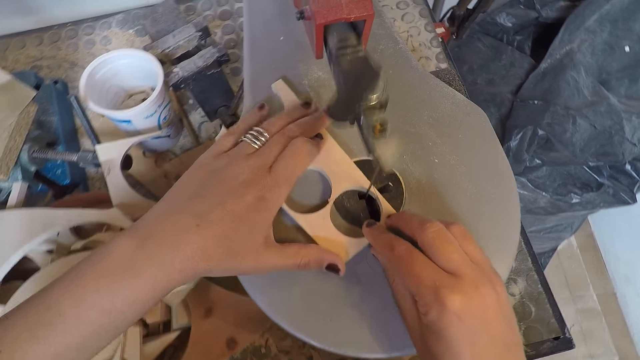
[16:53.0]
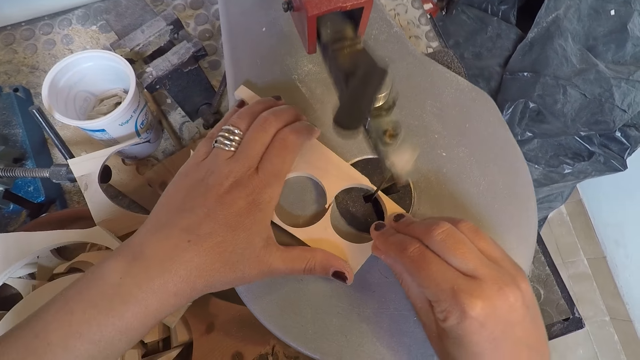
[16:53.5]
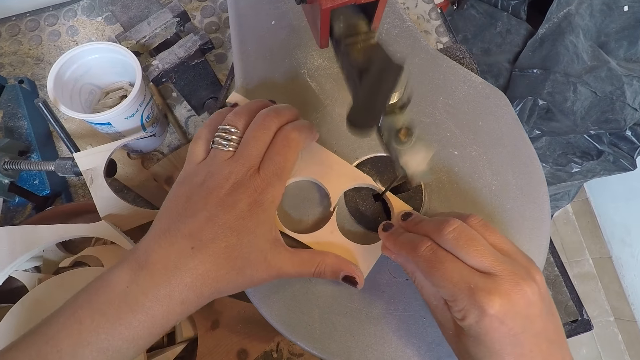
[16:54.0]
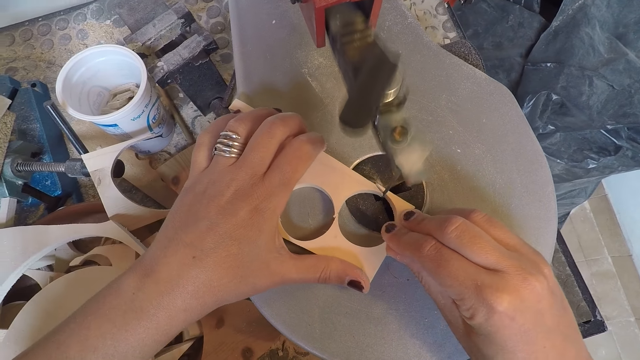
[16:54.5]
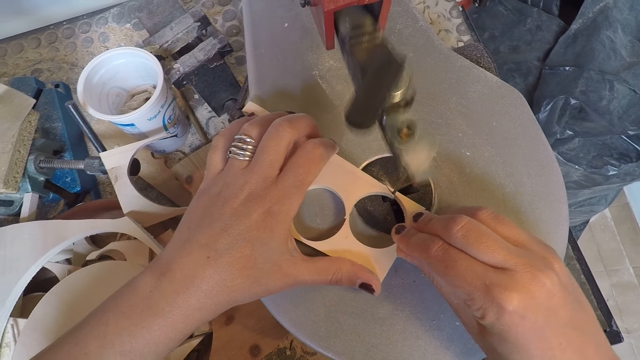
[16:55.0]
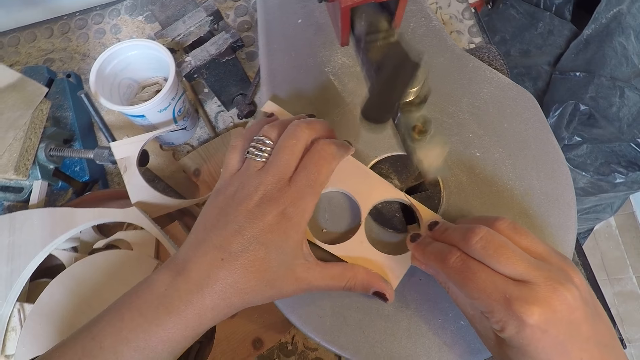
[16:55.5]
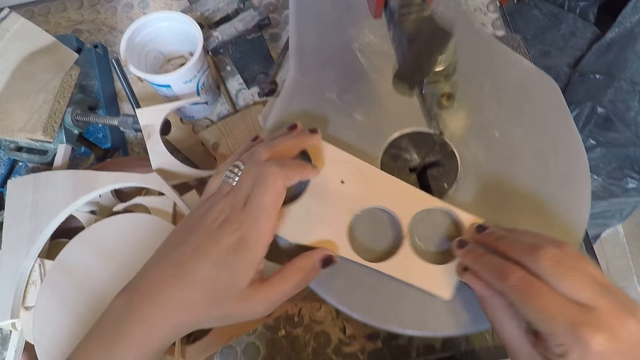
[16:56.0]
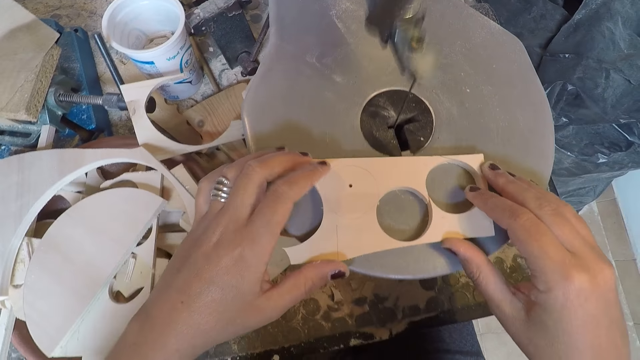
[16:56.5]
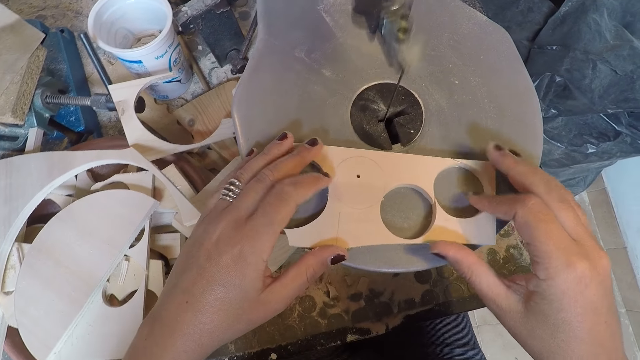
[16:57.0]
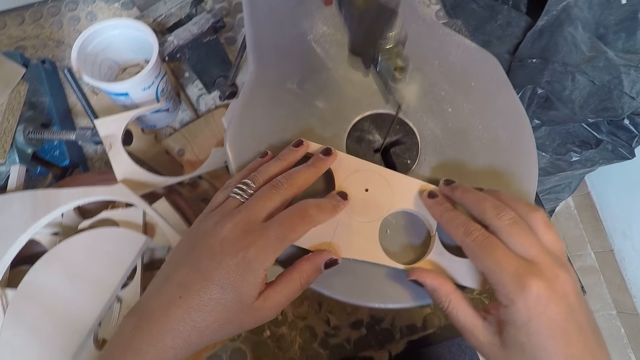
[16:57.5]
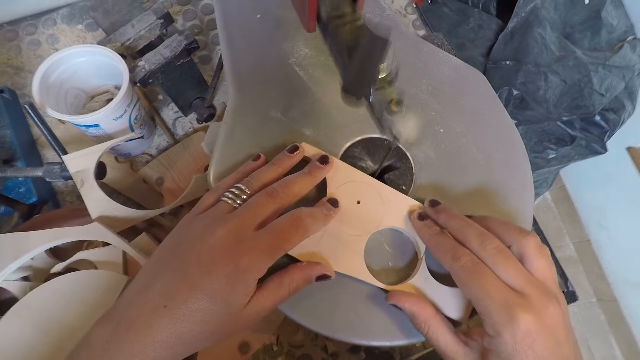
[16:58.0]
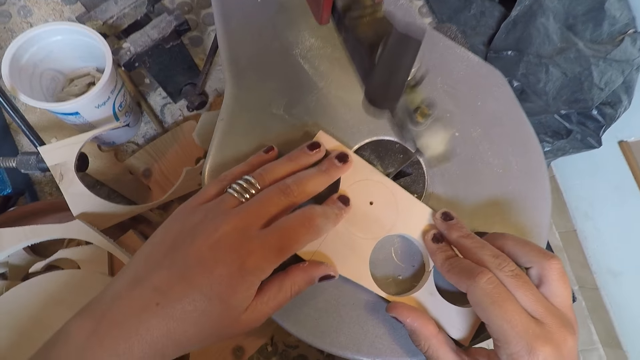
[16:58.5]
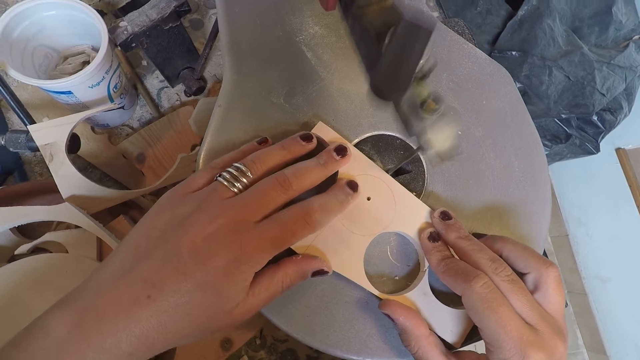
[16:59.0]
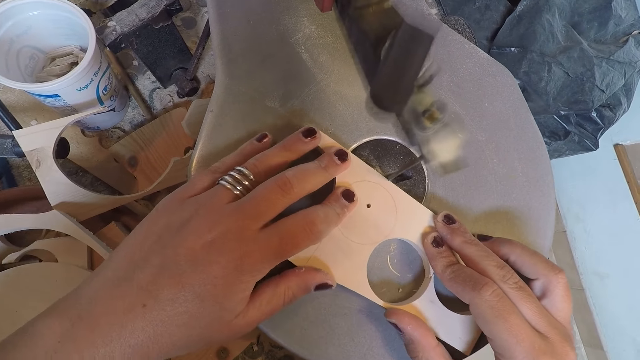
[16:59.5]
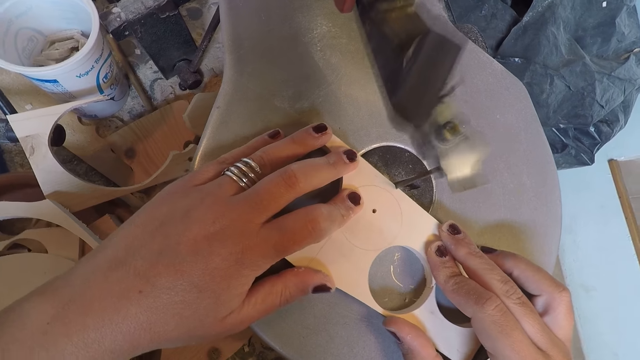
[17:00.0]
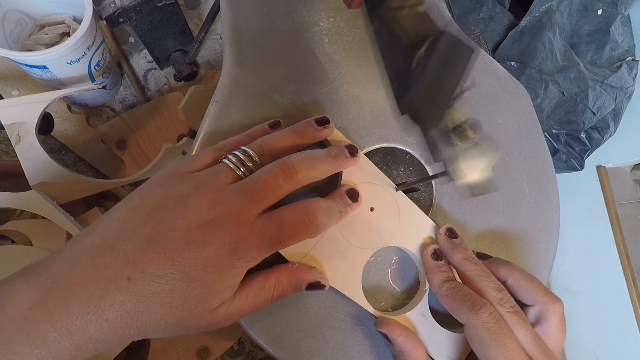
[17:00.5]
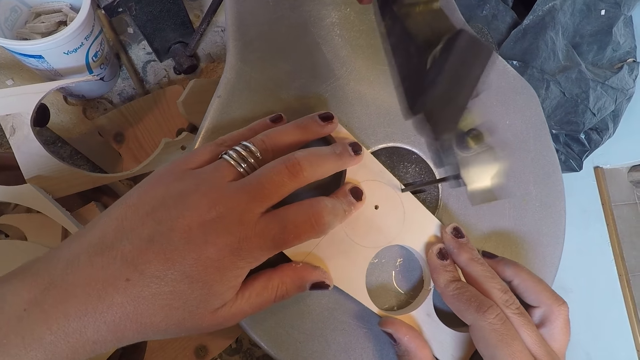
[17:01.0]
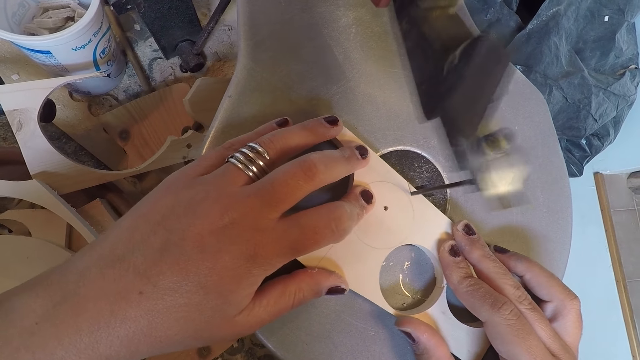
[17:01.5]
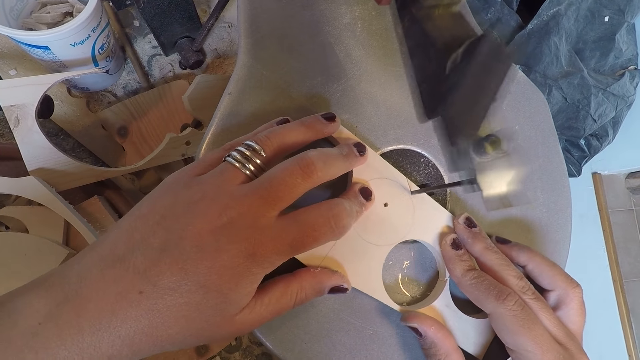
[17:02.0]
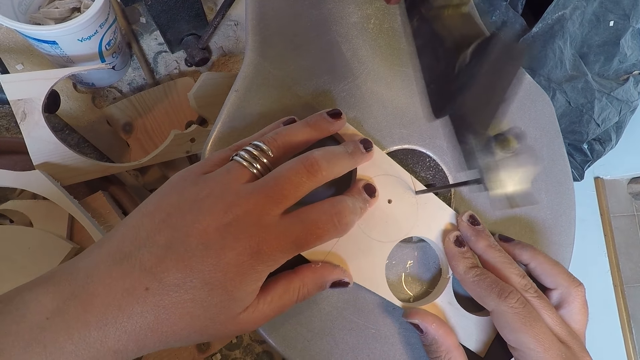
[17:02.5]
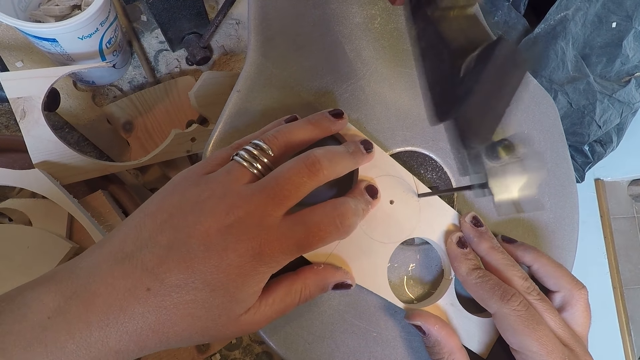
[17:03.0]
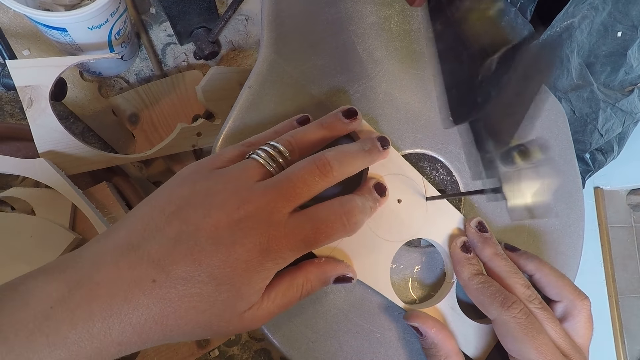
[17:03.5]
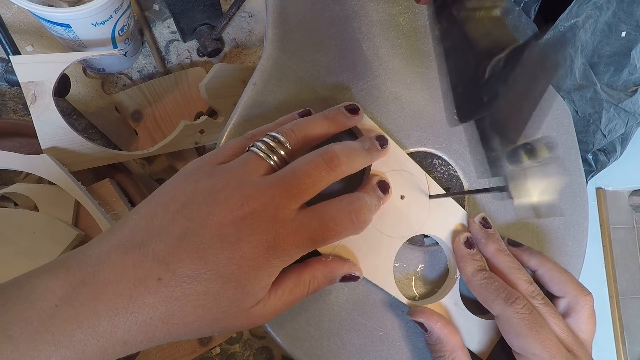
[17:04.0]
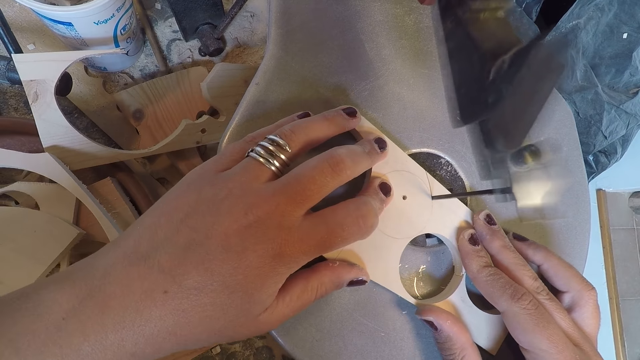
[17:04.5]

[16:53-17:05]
The camera wearer positions the piece of wood on the wood cutting machine. They drill a circular hole into the piece of wood with the scroll saw. They cut the piece of wood.

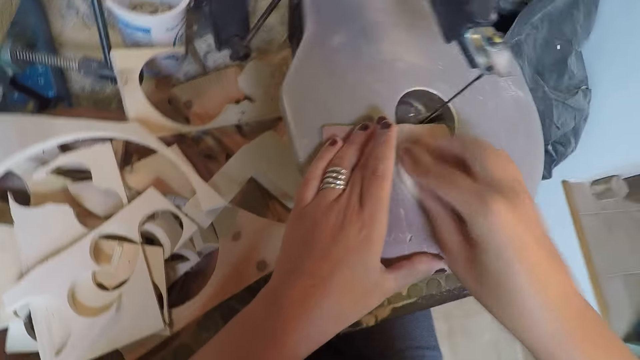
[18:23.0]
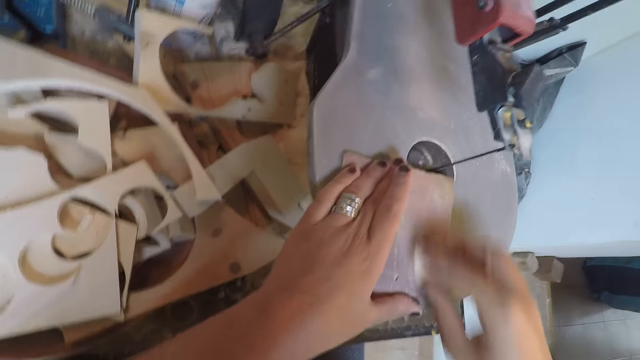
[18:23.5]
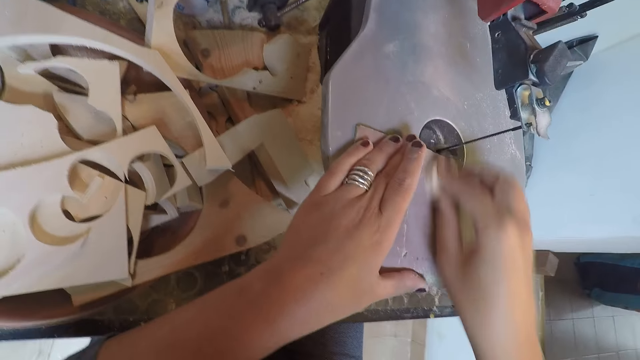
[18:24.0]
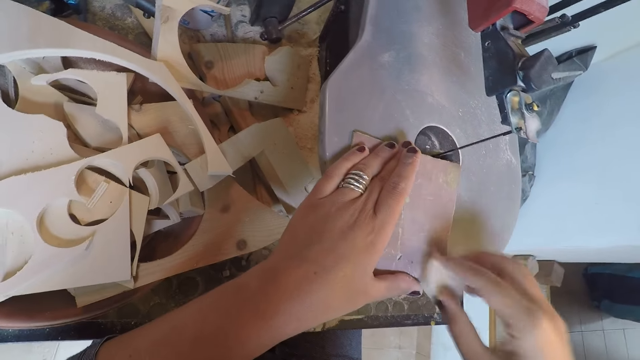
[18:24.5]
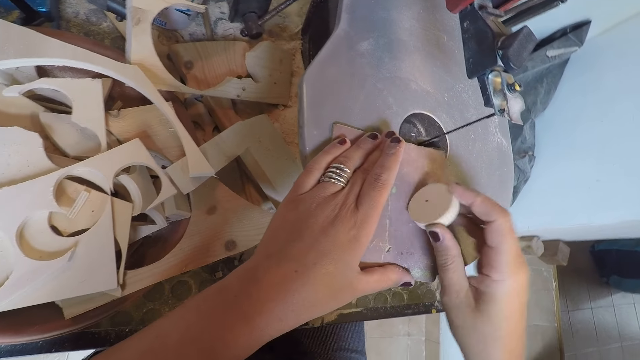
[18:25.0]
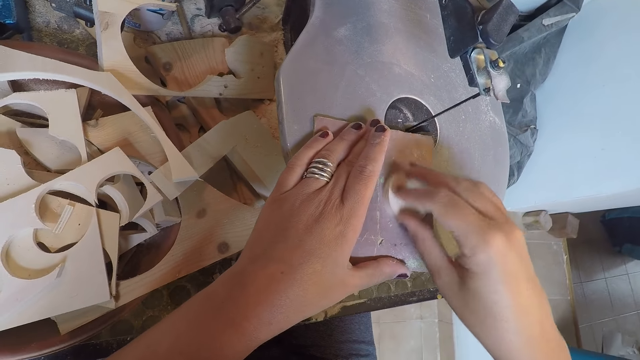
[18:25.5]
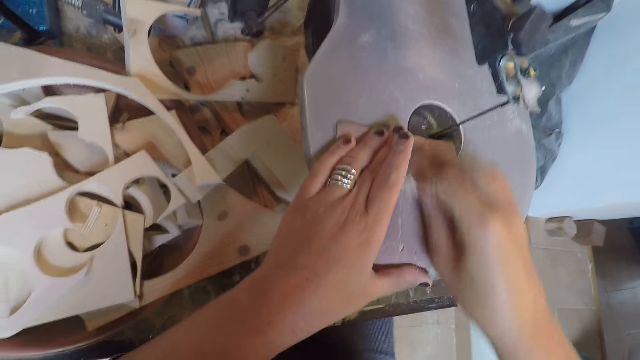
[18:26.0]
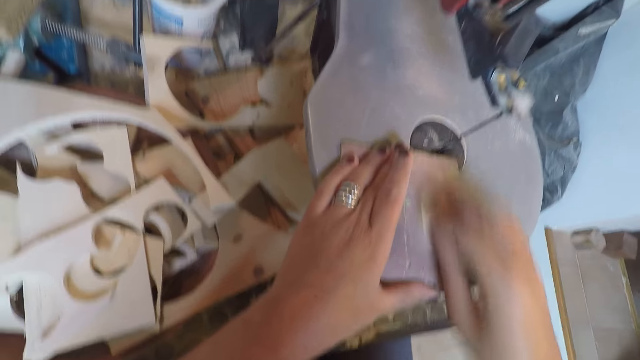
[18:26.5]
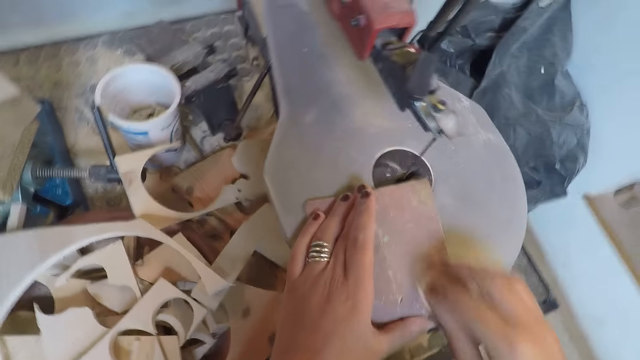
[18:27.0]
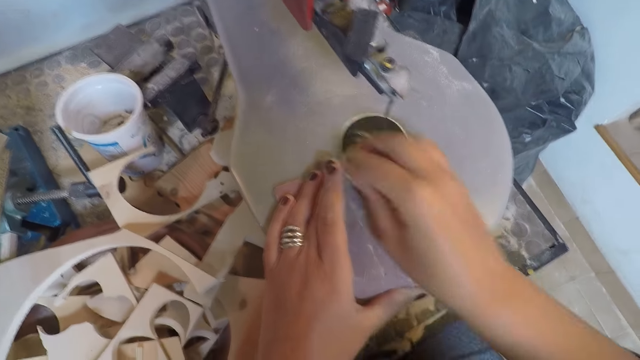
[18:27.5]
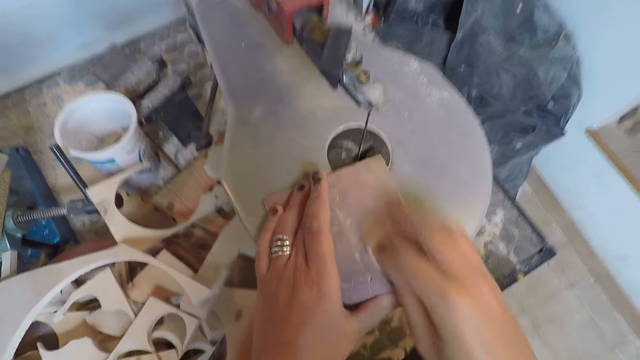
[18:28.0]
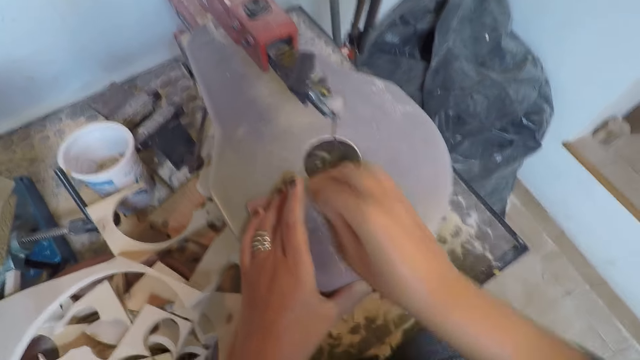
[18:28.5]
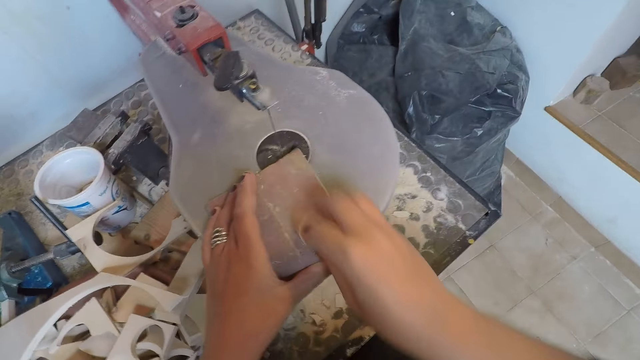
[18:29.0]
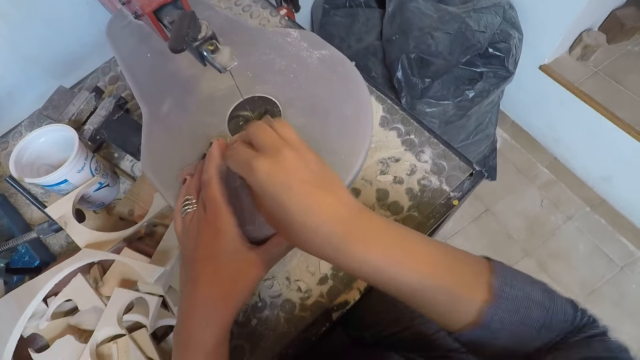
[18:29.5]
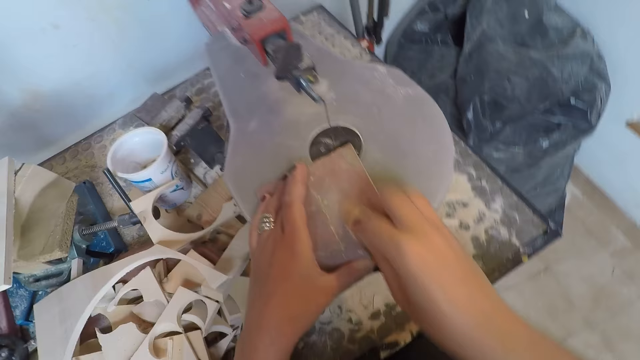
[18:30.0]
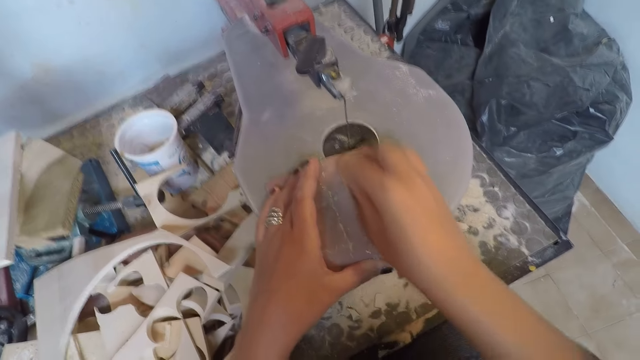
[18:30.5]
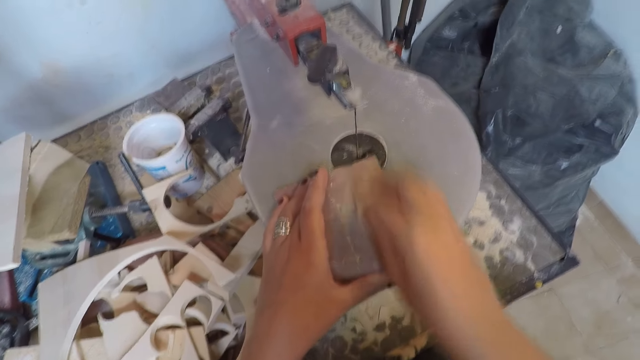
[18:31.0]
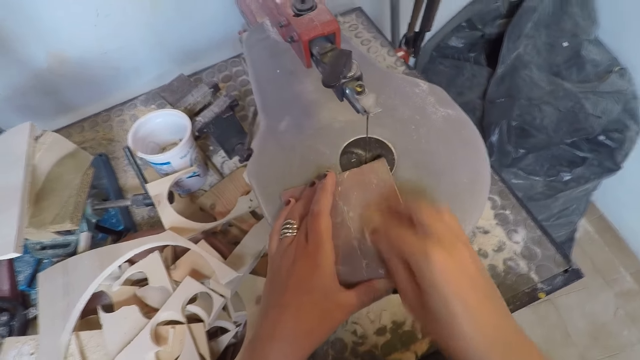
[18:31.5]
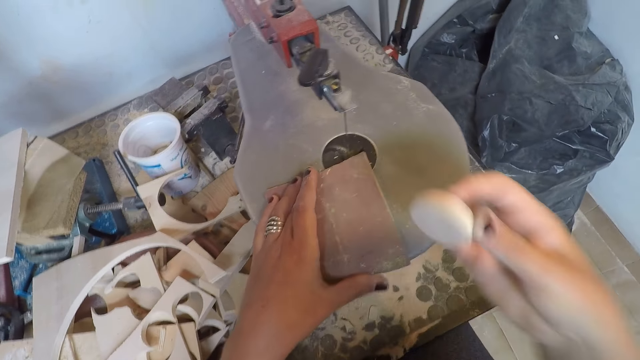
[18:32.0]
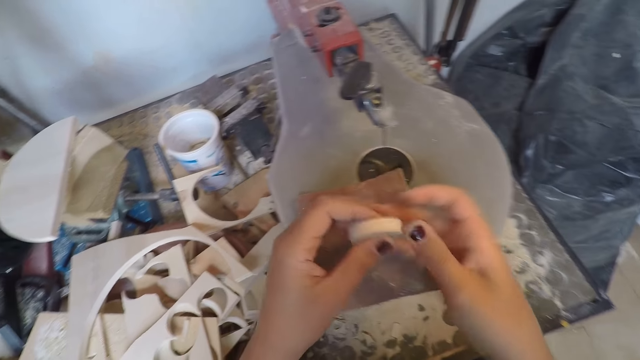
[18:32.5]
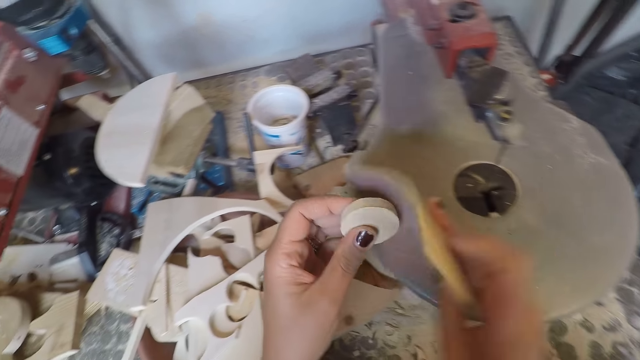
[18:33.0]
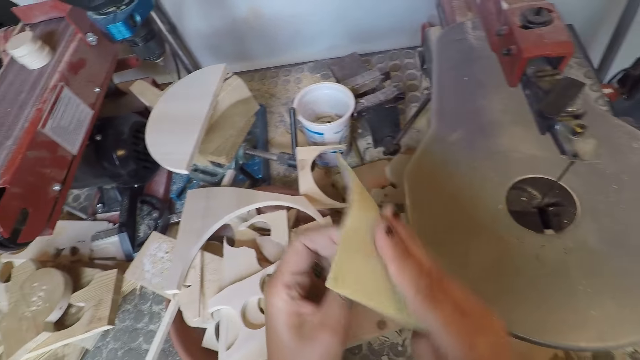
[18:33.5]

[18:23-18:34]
The camera wearer turns the other side of the circular drilled wood in his right hand. He smoothens the circular drilled wood in his right hand on the sandpaper on the scroll saw. He passes the circular drilled wood from his right hand to his left hand. He takes the sandpaper on the scroll saw with his right hand. He smoothens the circular drilled wood in his left hand with the sandpaper in his right hand.
